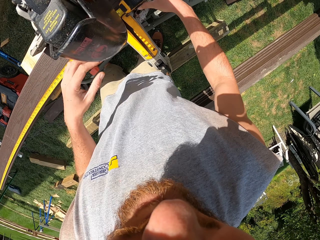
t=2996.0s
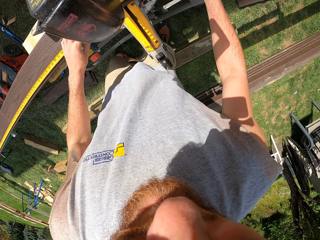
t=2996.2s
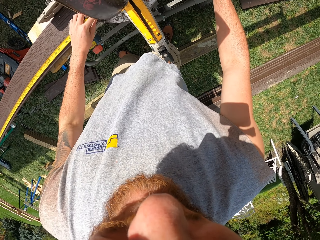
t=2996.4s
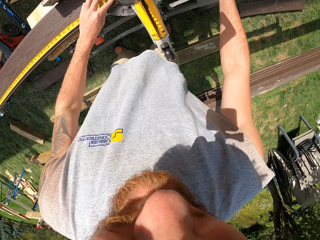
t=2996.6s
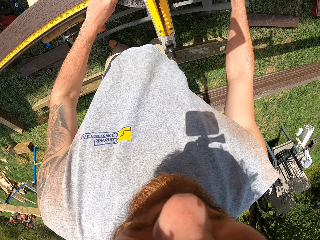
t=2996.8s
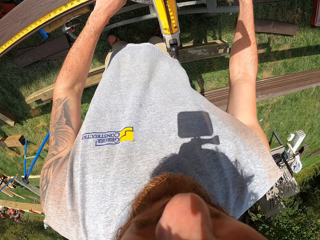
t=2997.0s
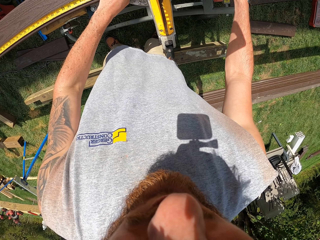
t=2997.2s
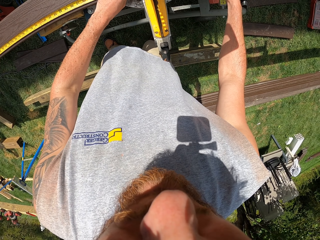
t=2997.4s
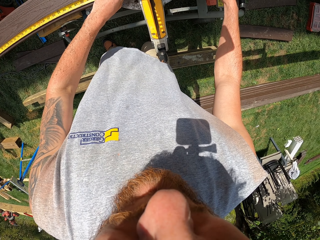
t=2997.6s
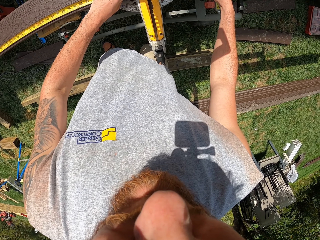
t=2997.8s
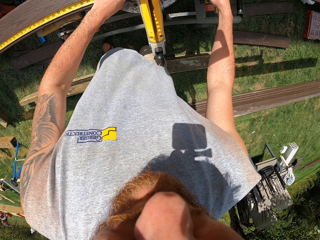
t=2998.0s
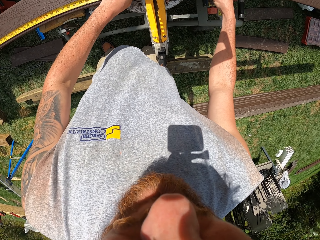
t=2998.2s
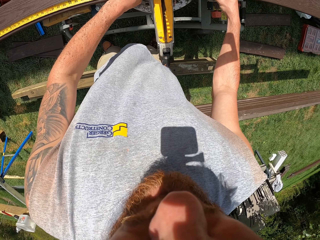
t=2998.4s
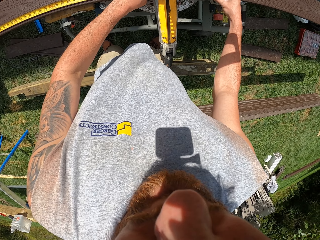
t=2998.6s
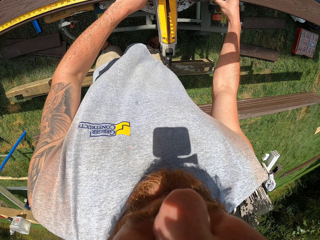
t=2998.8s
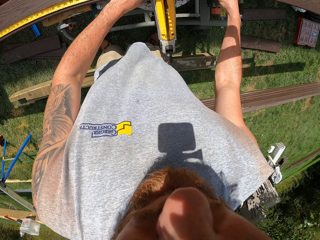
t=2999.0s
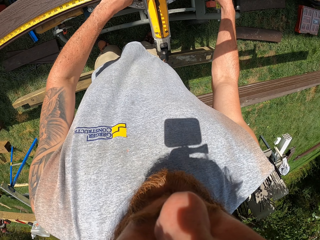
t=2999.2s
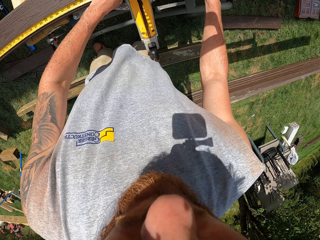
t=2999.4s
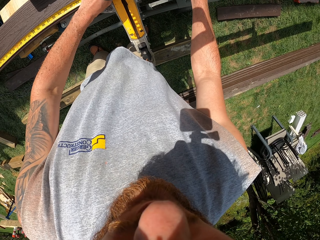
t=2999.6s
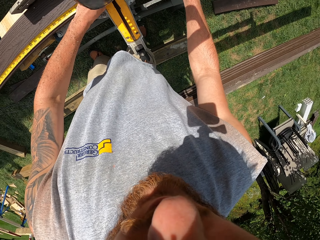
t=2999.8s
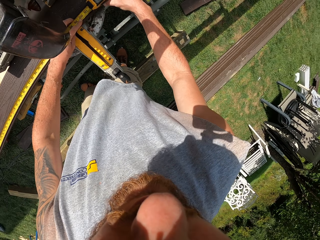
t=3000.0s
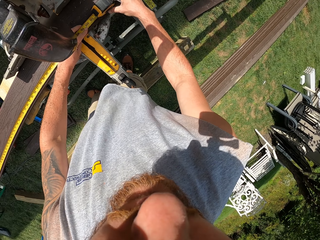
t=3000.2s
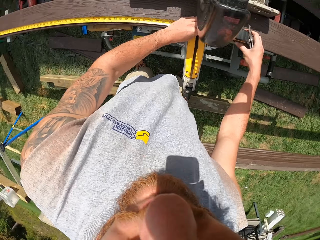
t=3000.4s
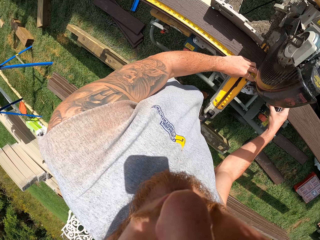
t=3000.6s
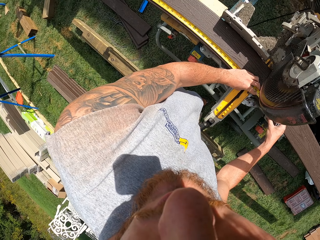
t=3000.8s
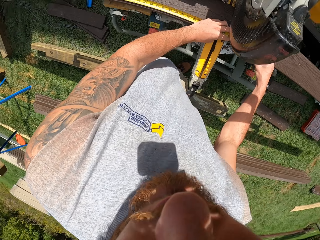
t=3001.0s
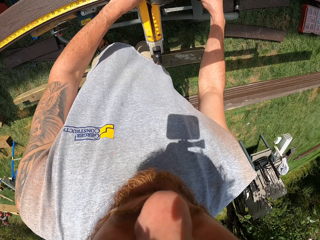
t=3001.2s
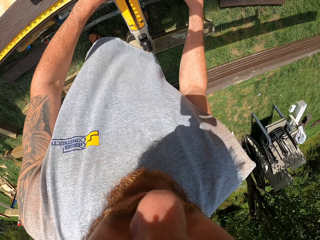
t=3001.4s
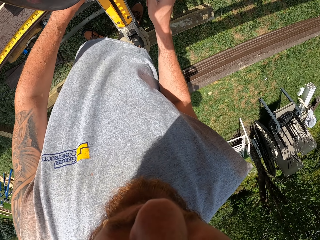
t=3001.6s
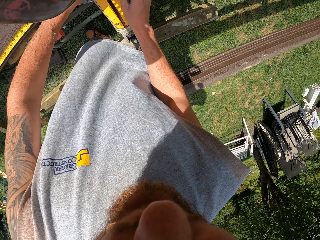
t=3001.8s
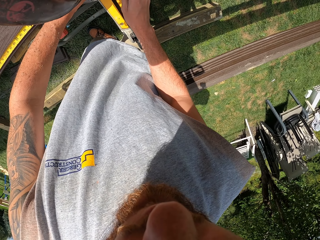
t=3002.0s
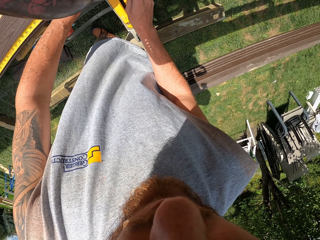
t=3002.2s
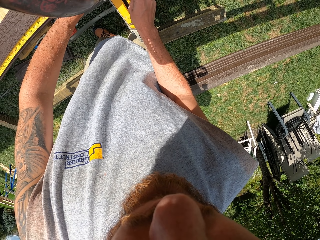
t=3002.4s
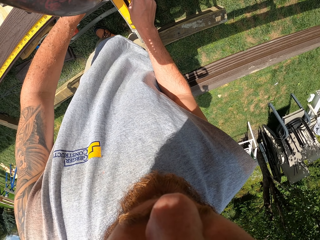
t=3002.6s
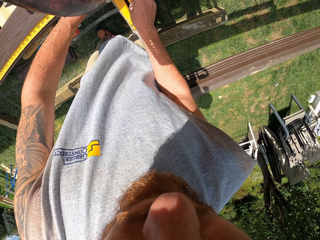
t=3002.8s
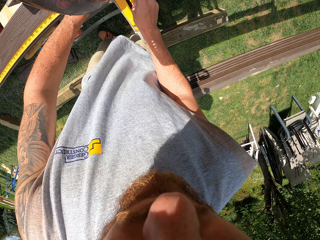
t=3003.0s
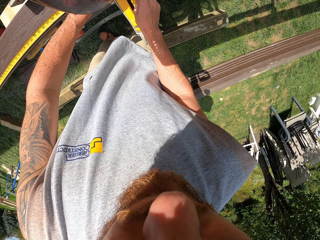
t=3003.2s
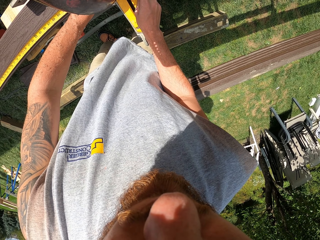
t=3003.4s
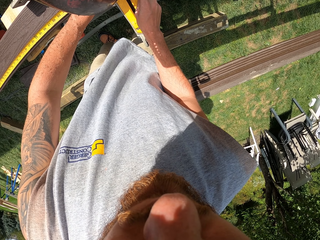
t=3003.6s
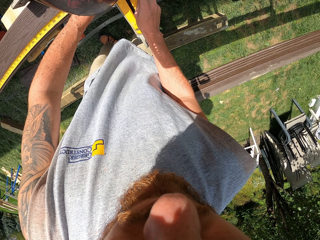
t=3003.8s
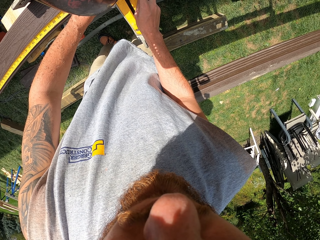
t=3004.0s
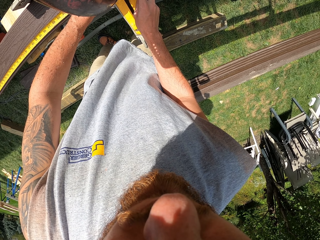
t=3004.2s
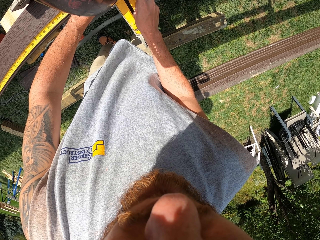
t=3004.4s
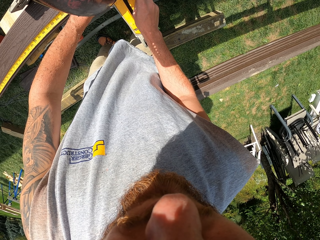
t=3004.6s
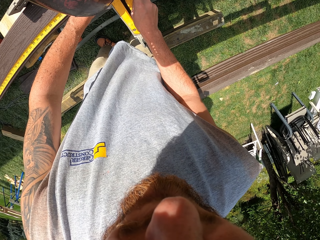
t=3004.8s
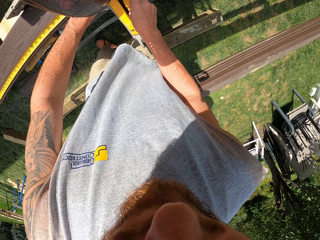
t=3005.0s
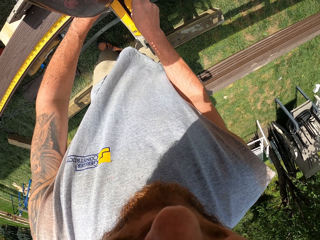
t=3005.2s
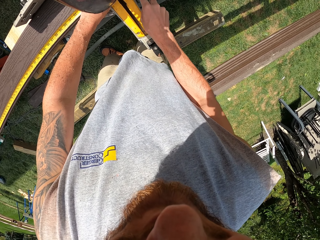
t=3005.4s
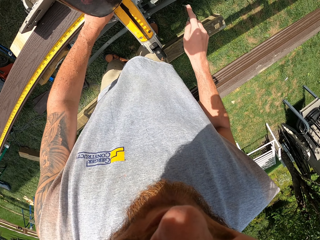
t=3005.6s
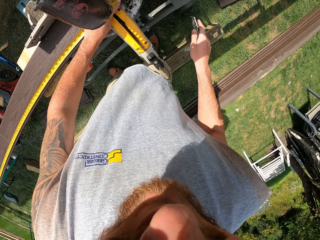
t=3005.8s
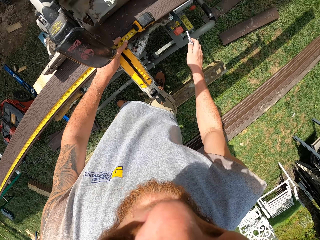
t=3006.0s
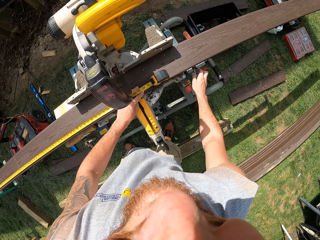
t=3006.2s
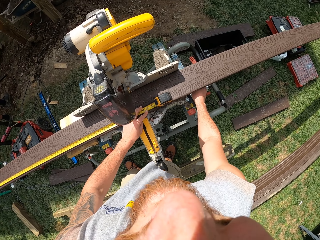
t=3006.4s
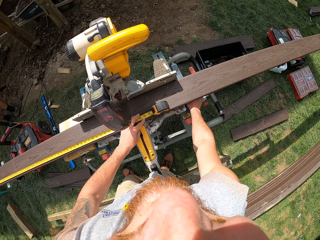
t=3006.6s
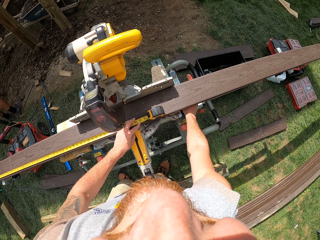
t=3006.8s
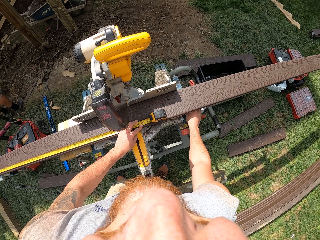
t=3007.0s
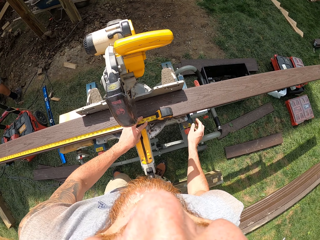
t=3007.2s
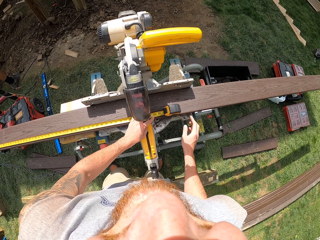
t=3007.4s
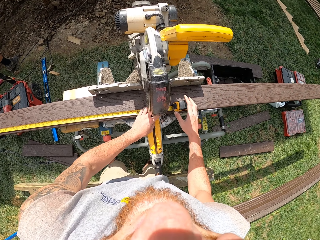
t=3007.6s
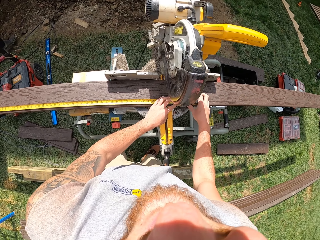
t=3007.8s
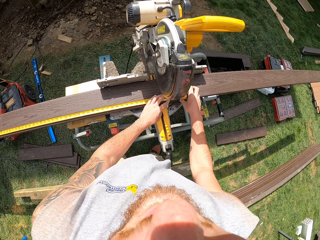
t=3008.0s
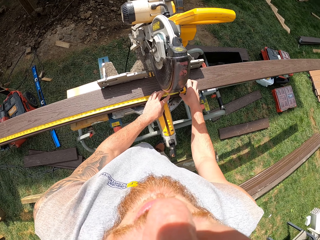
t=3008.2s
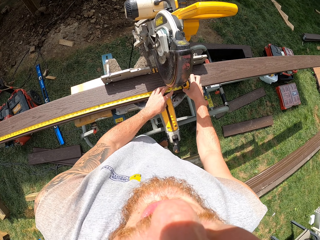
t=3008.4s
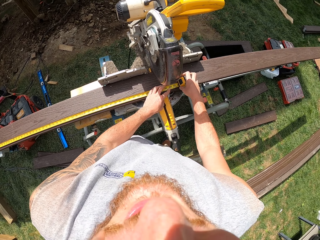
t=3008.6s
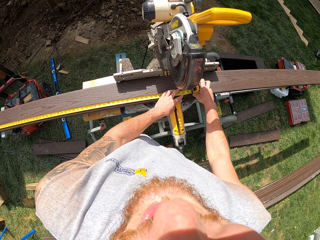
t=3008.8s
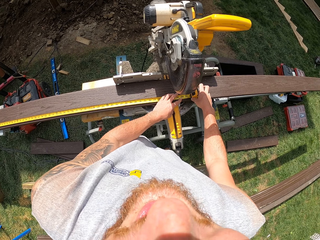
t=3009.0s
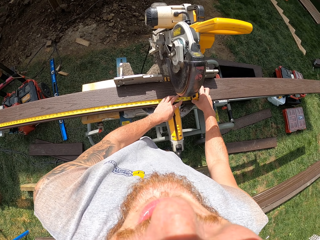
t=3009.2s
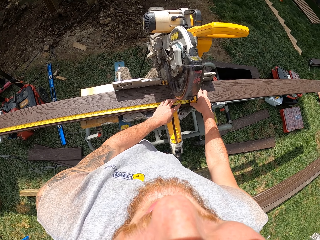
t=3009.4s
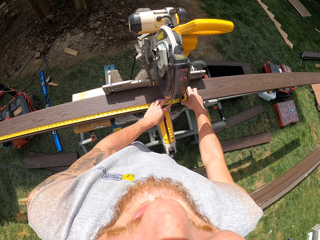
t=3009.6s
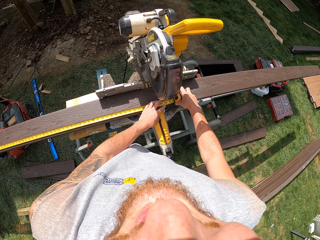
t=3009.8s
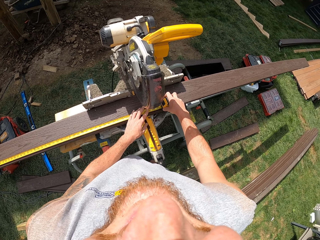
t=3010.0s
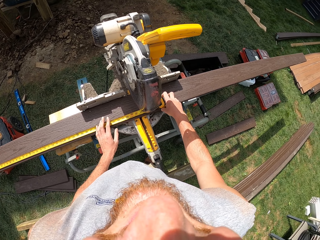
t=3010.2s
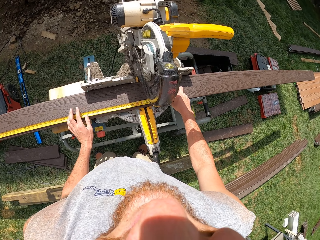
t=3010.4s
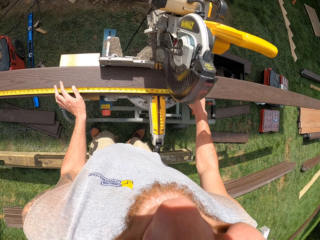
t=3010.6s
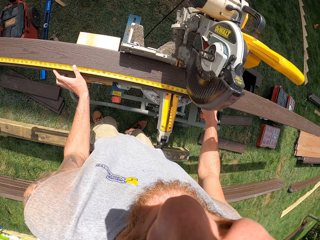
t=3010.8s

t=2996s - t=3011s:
The camera wearer pulls a measuring tape along a piece of wood. They measure the wood. They look at a measurement of the tape measure. They look around a workshop. They put a wood marking knife on the wood. They mark the piece of wood with the wood marking knife. They put the wood marking knife on a wood cutting machine. They measure the wood. They talk to a man, hold the wood measuring tape with both hands, and look at the man.

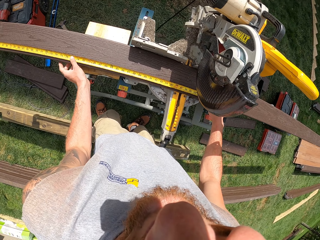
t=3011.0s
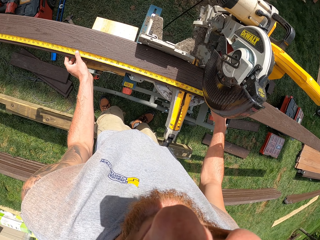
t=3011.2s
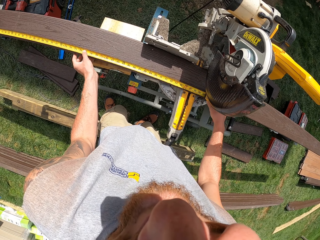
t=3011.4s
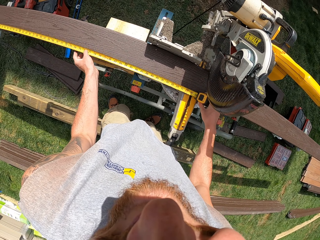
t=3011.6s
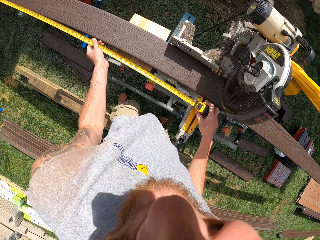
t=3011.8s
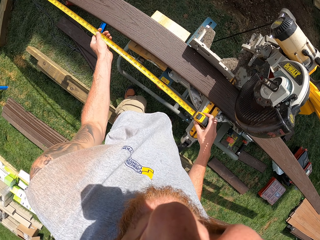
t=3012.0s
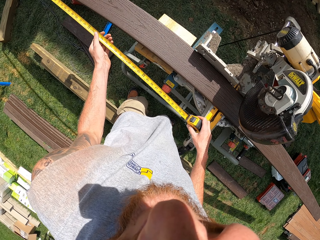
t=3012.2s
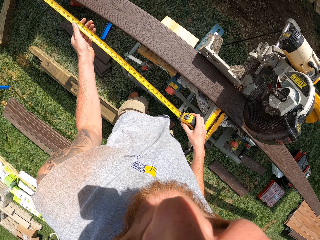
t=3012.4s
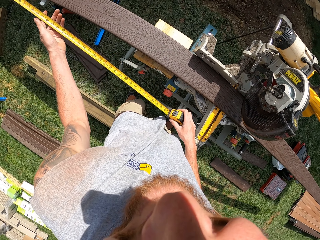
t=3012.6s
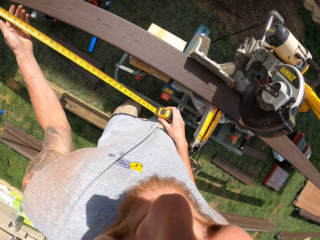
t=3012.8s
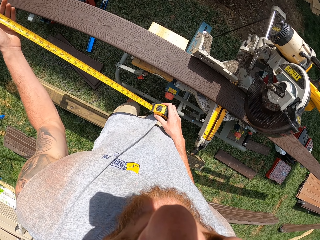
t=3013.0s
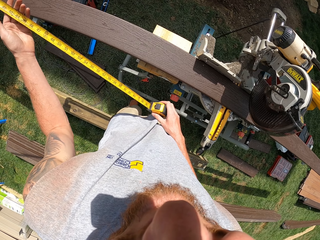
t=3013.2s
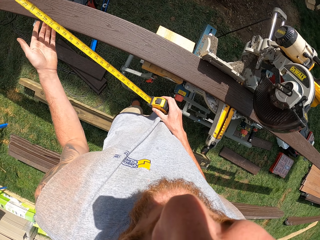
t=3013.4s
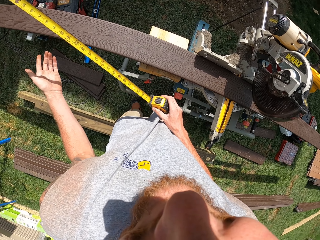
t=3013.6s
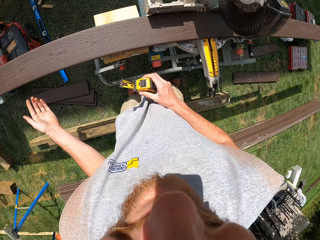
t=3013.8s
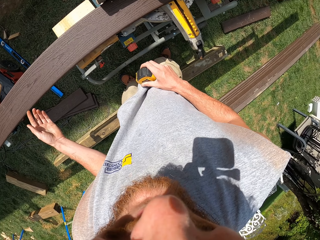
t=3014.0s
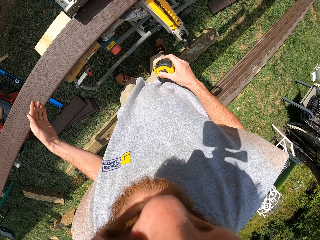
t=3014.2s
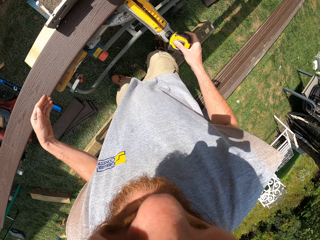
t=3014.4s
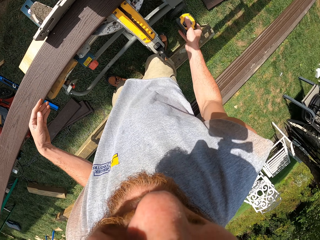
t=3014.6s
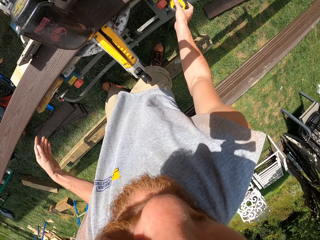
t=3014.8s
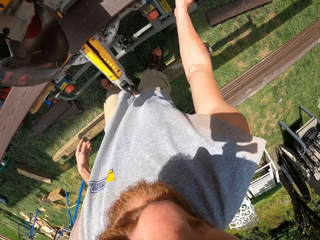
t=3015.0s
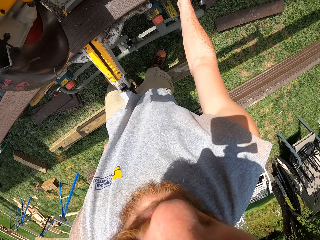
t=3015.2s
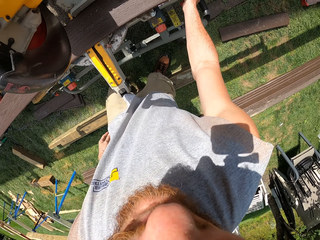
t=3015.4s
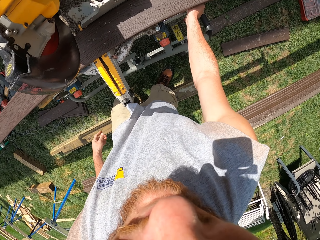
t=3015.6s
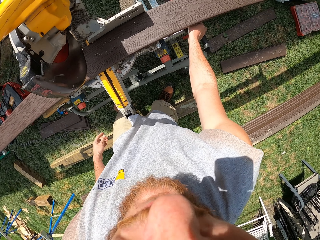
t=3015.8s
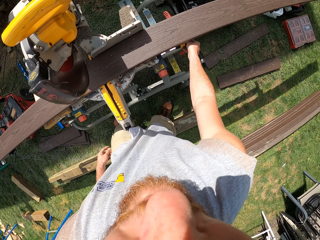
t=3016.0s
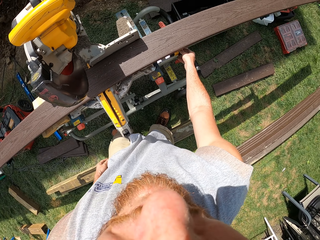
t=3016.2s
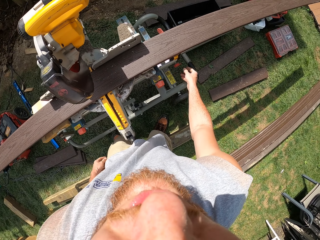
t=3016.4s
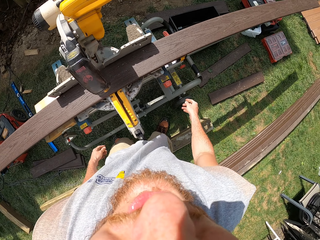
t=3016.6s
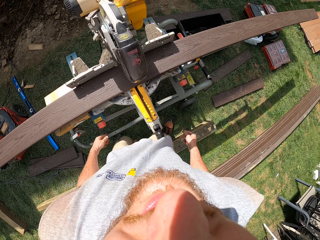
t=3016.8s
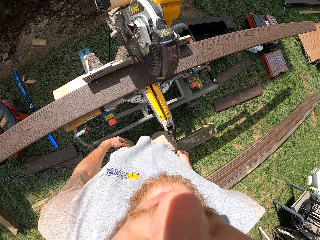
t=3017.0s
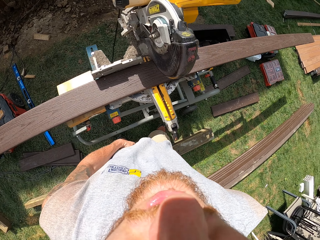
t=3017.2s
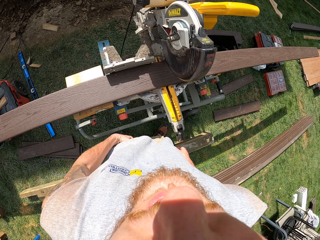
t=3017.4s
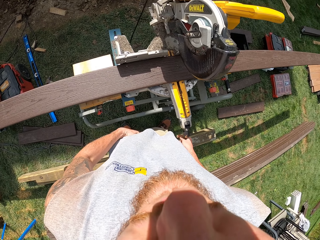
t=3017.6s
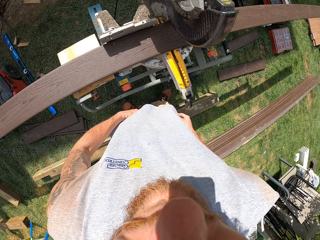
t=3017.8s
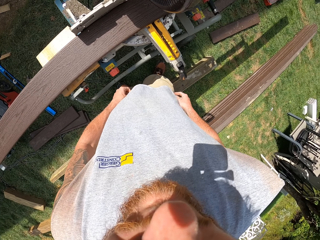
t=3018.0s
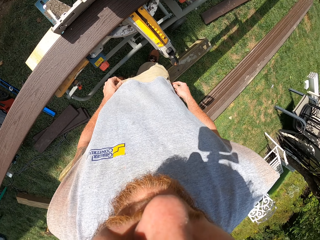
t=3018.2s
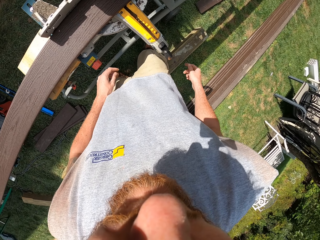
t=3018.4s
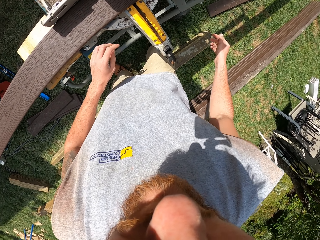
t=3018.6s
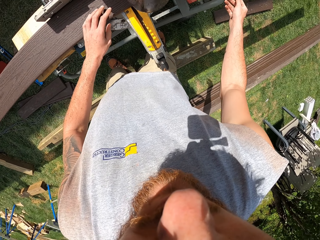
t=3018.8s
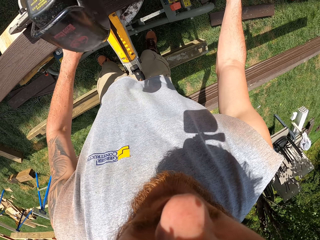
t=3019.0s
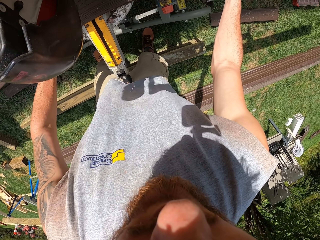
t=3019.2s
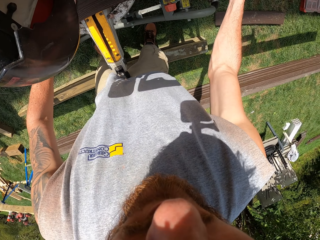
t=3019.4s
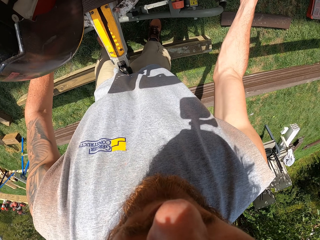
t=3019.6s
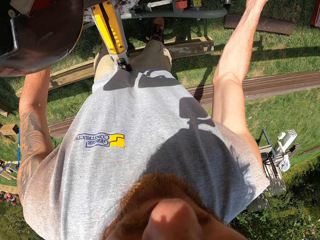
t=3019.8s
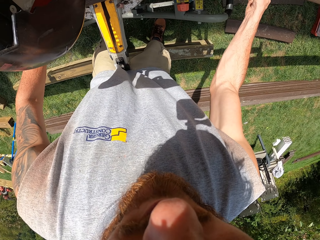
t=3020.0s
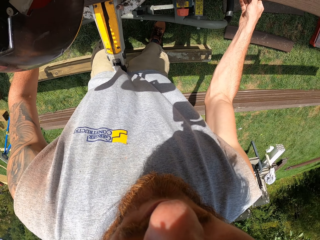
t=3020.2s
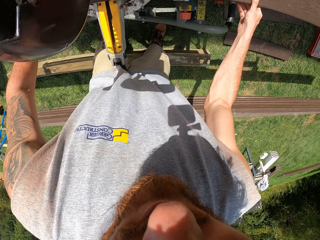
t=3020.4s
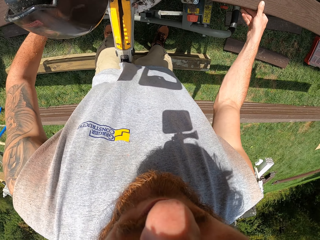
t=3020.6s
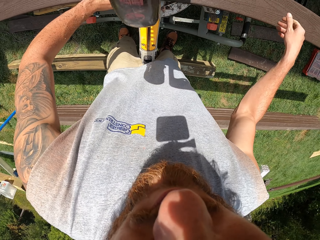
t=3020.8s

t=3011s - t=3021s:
The camera wearer pulls back a wood measuring tape to its case. They stare at the tape measure. They put the wood measuring tape on a wood cutting machine. They talk to a man. They stare at the power saw. They adjust a piece of wood on the electric wood cutting machine.
